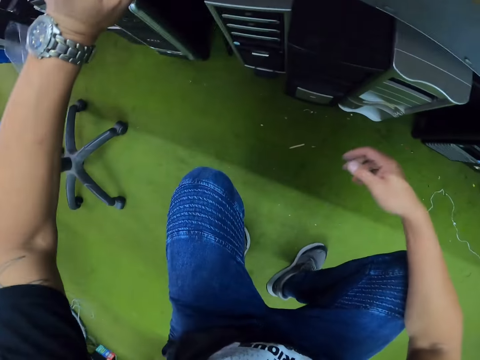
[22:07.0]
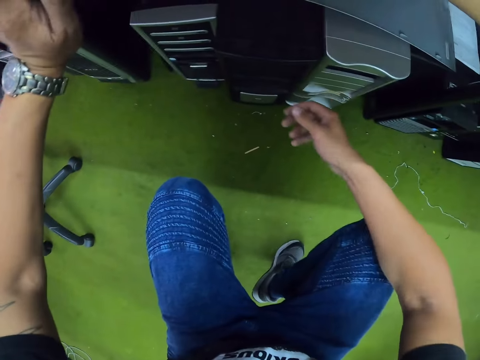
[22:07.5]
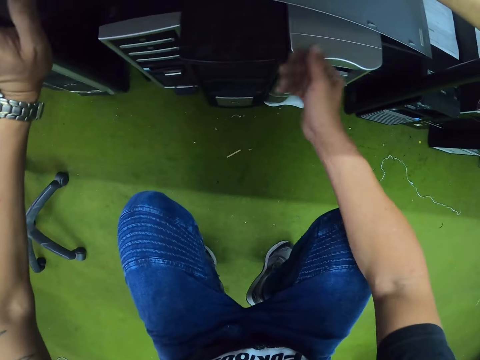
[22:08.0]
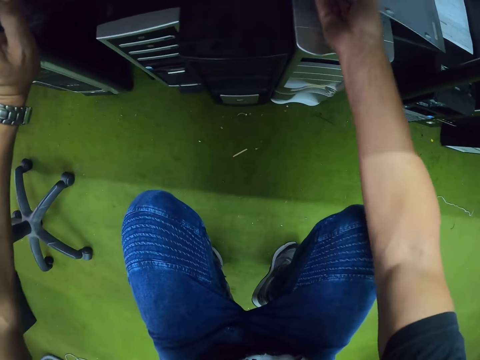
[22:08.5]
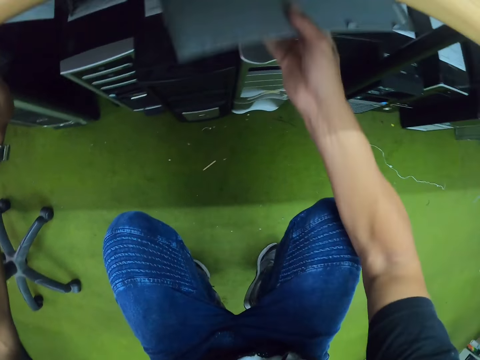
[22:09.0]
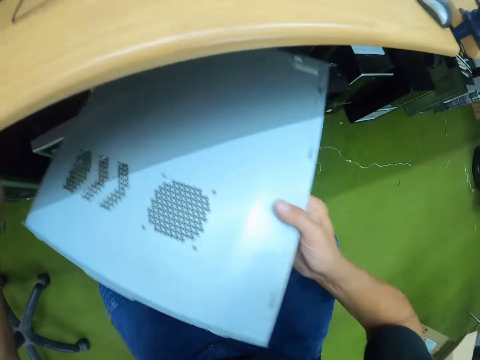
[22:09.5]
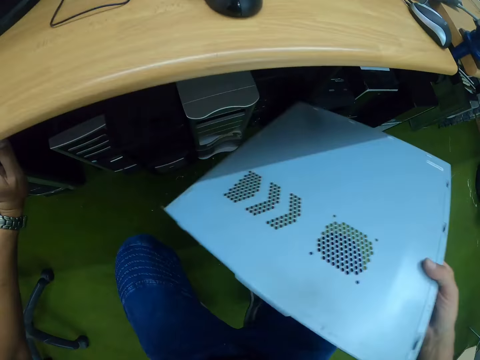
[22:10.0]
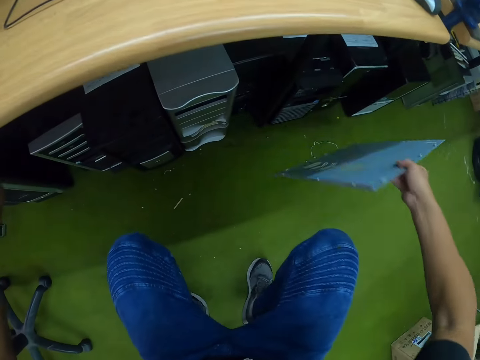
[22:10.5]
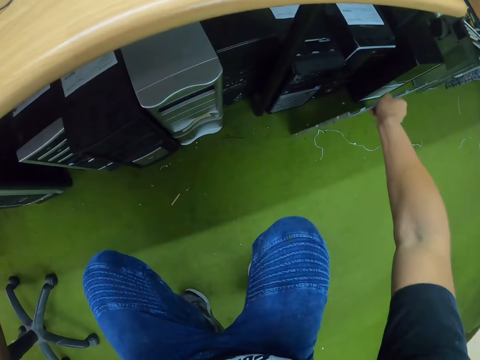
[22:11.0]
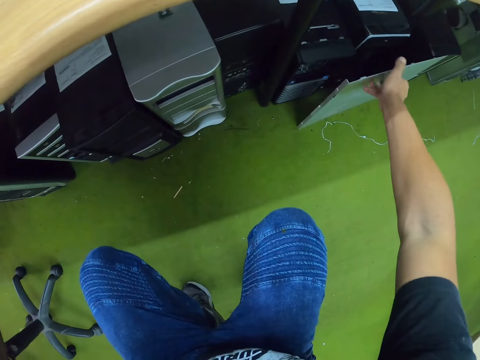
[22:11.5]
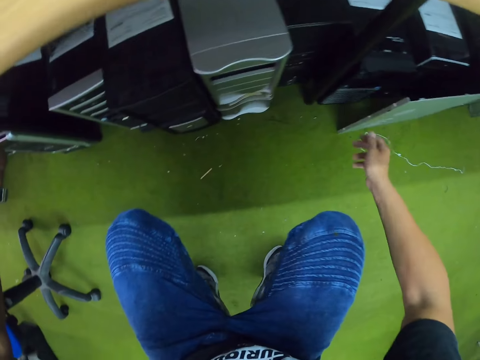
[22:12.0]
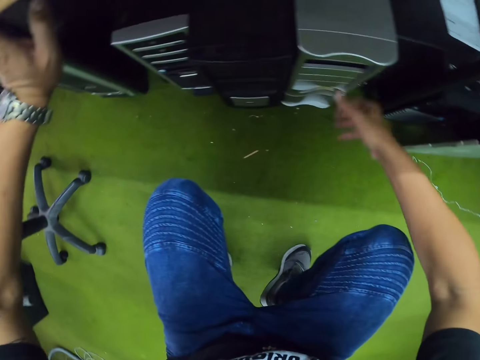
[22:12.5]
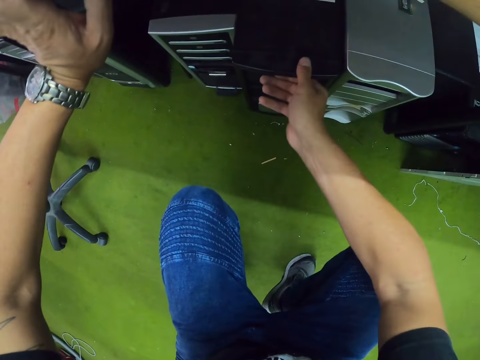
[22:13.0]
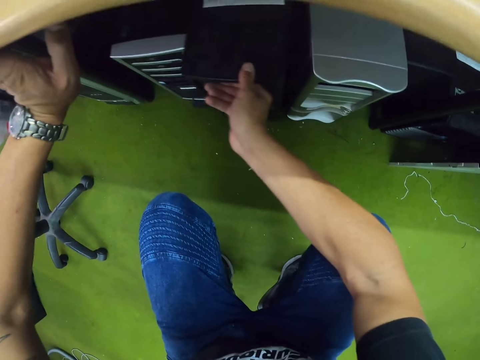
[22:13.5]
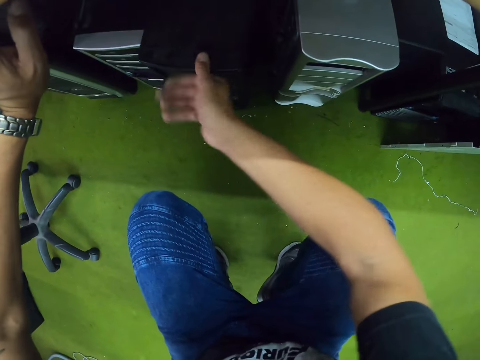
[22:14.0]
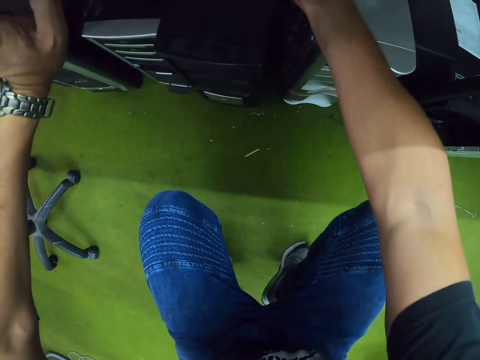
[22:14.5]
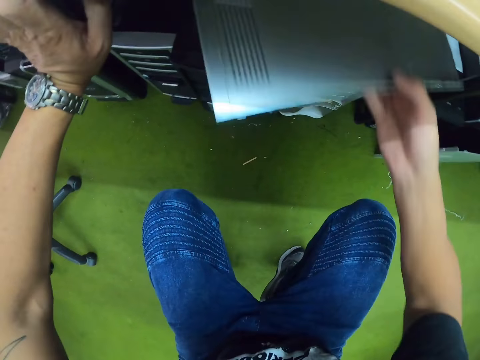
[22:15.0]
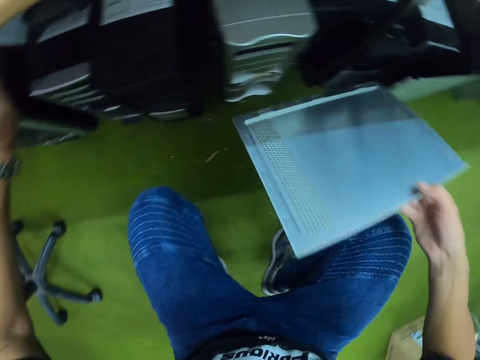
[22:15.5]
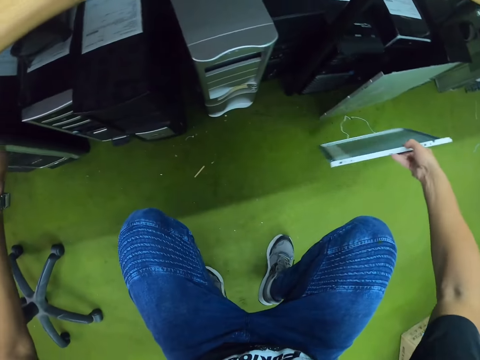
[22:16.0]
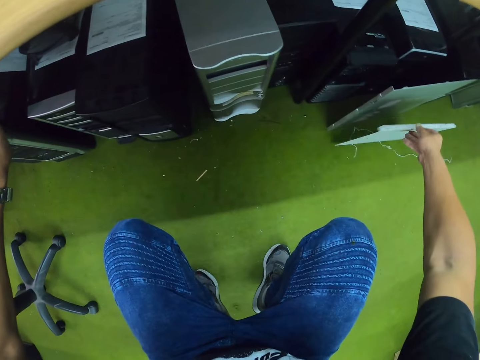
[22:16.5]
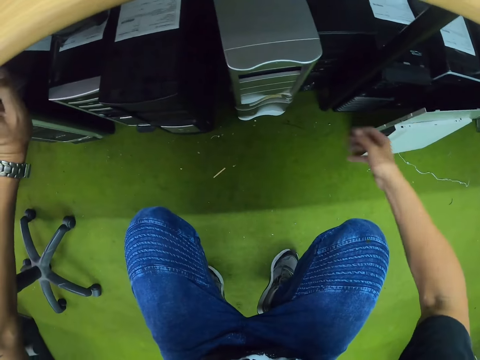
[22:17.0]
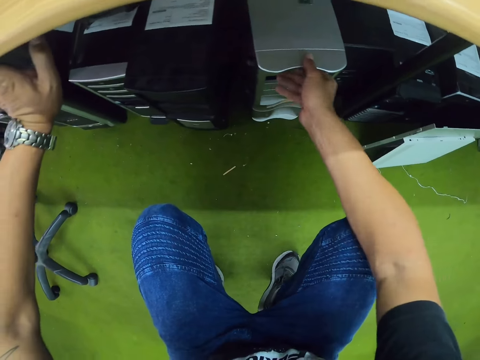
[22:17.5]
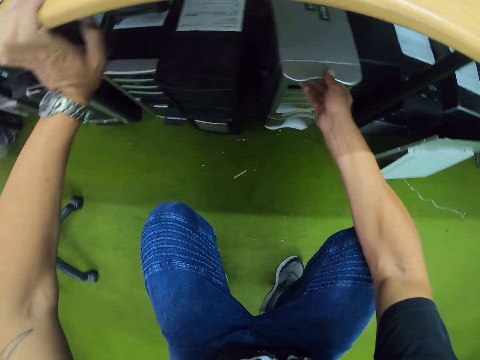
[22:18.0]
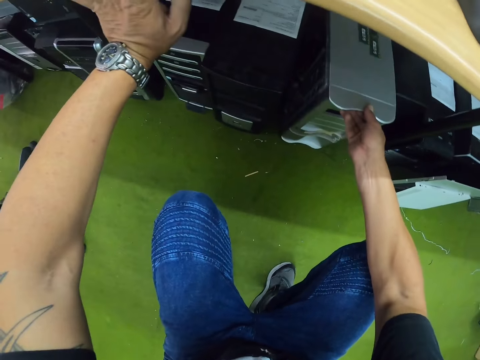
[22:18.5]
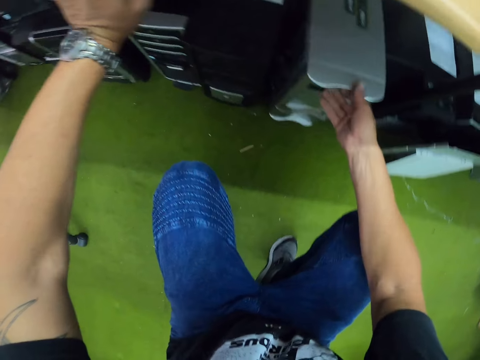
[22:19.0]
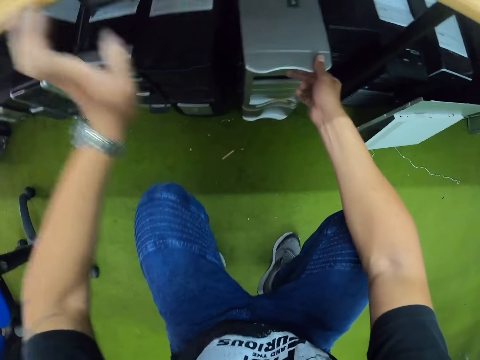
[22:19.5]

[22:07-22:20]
The camera wearer kneels down. He picks up an access panel on a CPU with his right hand. He drops the access panel on the floor with his right hand. He adjusts a black CPU on the floor with his right hand. He picks up an access panel on the black CPU with his right hand. He drops the access panel on the floor with his right hand. He pulls out a white CPU under the desk with his right hand.

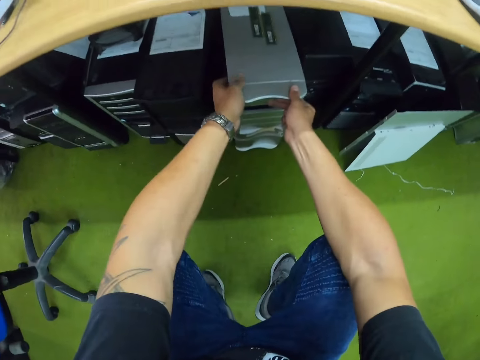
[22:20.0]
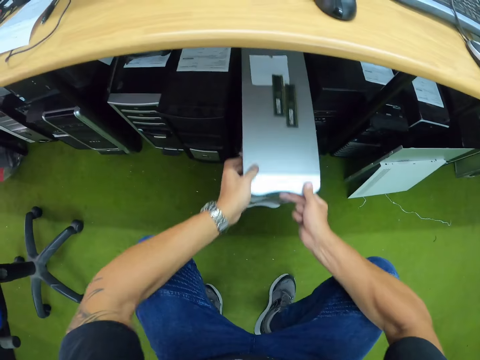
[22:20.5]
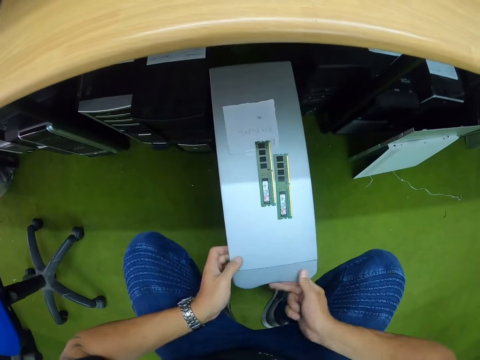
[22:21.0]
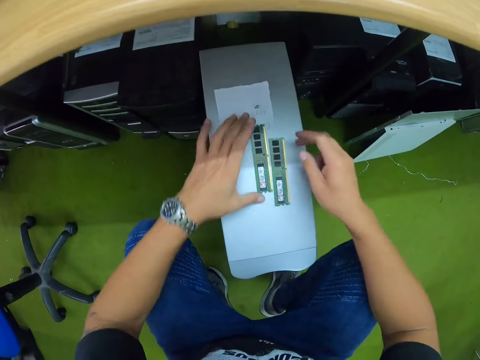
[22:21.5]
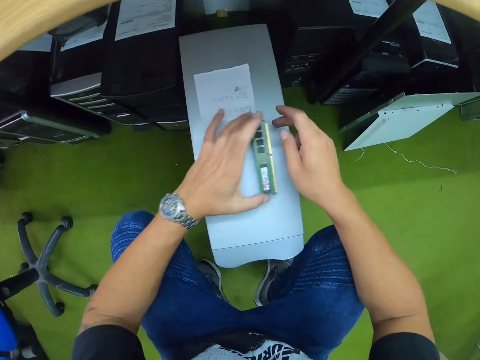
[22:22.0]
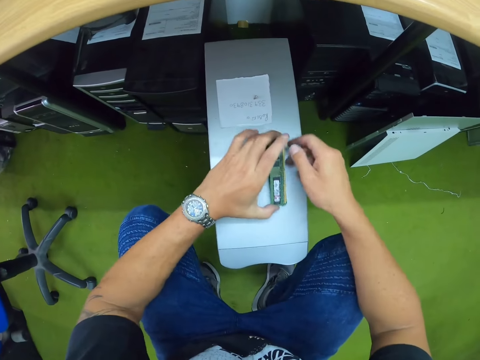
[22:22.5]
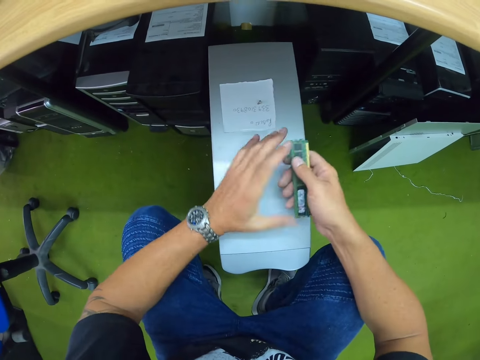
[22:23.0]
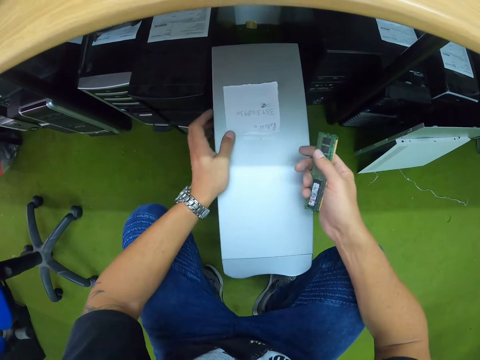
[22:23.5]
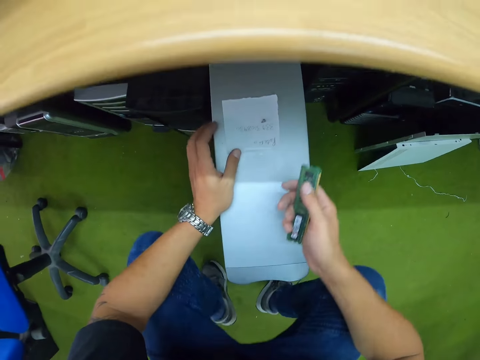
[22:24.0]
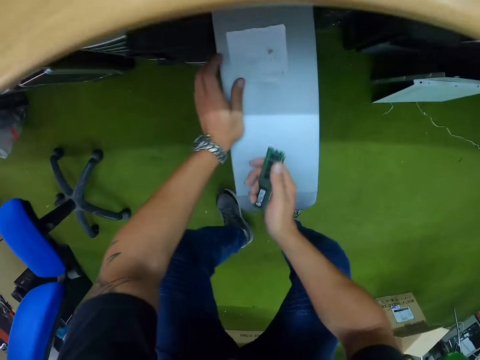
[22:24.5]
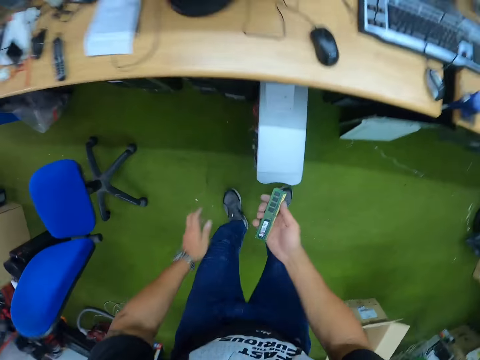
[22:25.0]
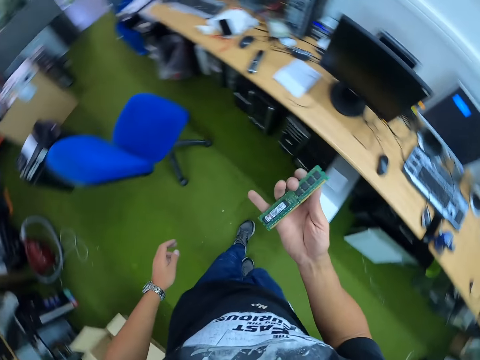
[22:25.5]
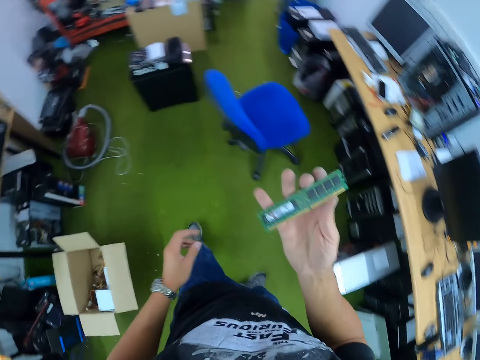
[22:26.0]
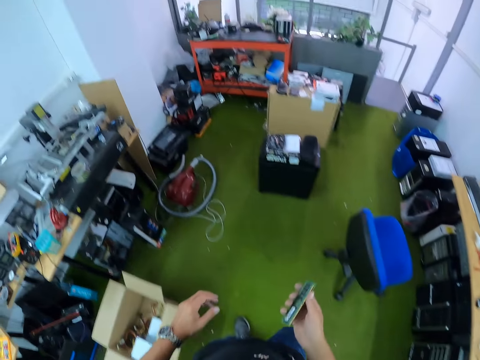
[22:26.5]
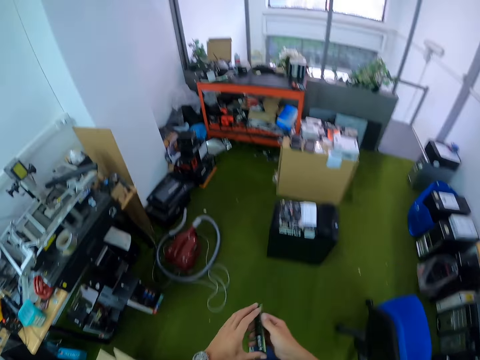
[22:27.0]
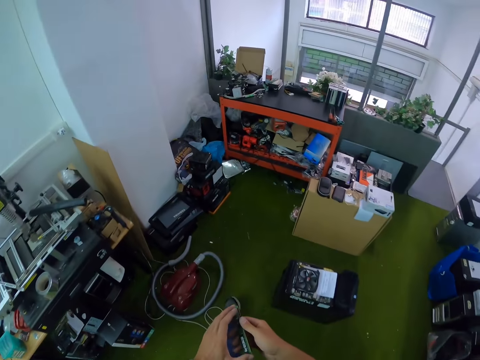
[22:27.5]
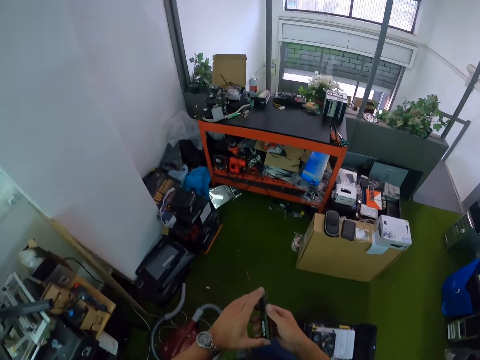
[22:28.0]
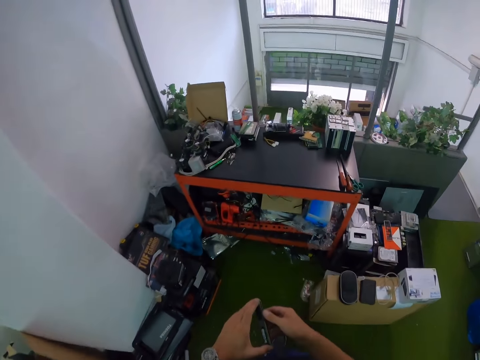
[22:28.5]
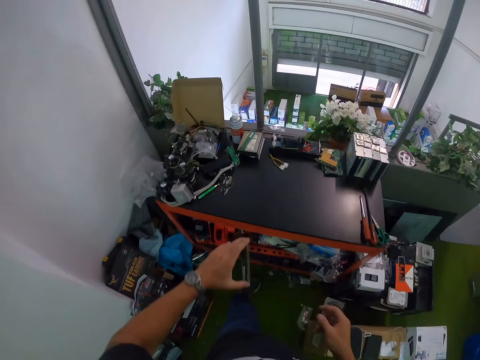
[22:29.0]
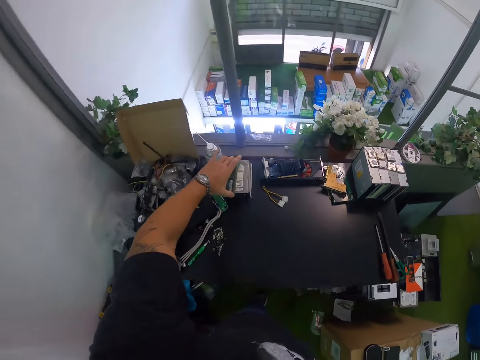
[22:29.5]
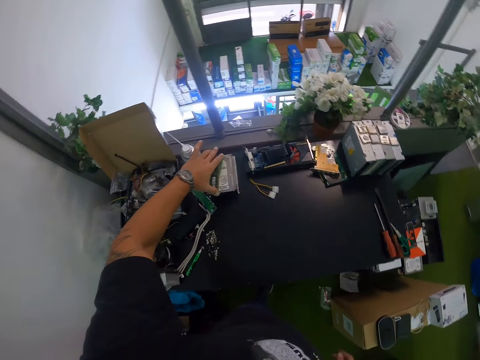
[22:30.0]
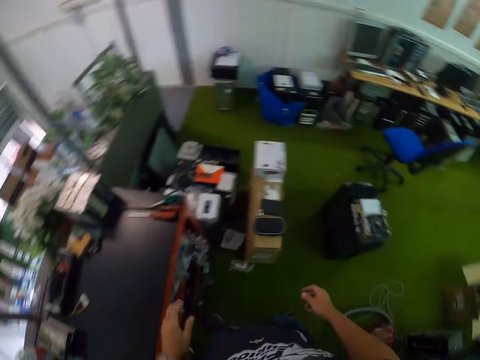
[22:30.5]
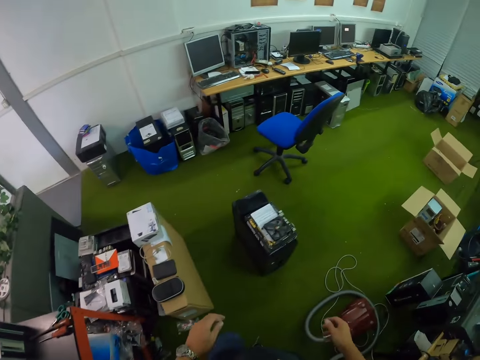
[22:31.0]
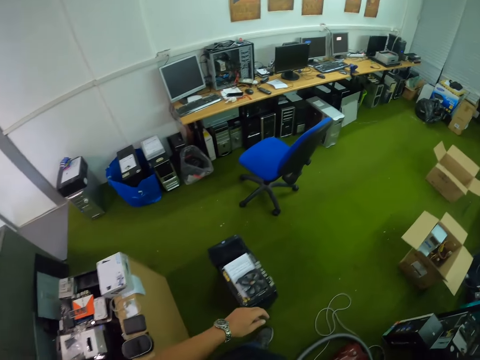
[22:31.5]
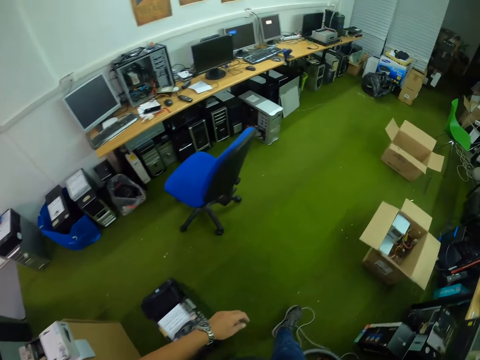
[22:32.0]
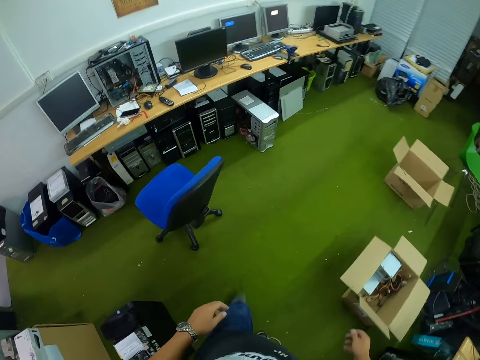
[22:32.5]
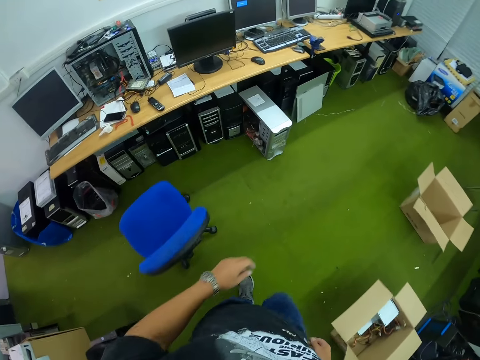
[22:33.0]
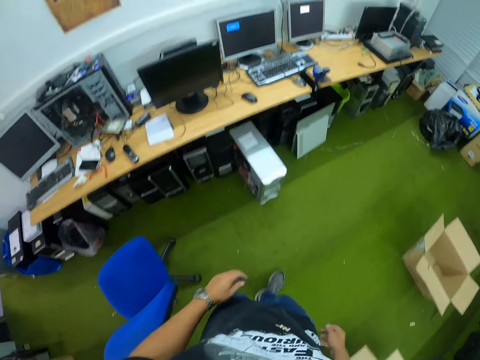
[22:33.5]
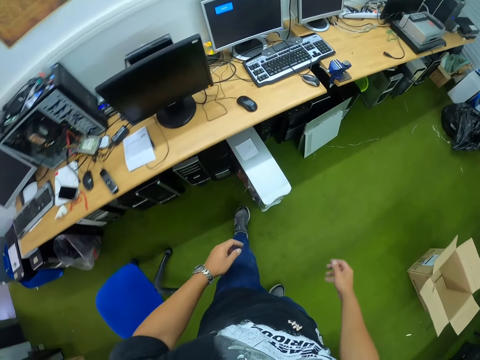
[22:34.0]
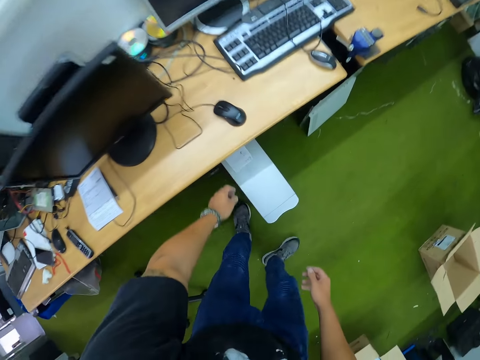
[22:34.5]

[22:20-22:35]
The camera wearer pulls out the white CPU under the desk with both hands. He picks up a RAM memory card on the white CPU with his left hand. He places the RAM memory card on a RAM memory card with his left hand. He picks up the RAM memory cards on the white CPU with his left hand. He transfers the RAM memory cards from his left hand to his right hand. He stands up. He walks across the room. He holds the RAM memory cards with both hands. He drops the RAM memory cards on the hard disk drive with his left hand. He walks across the room.
